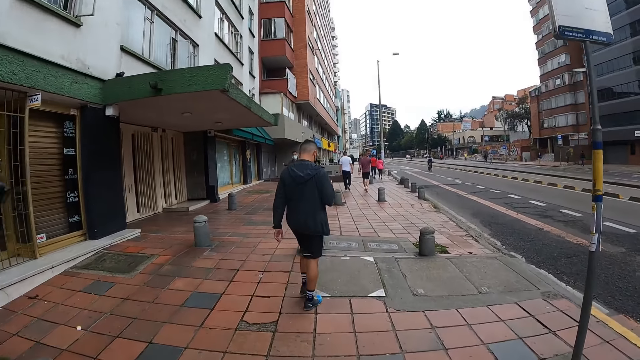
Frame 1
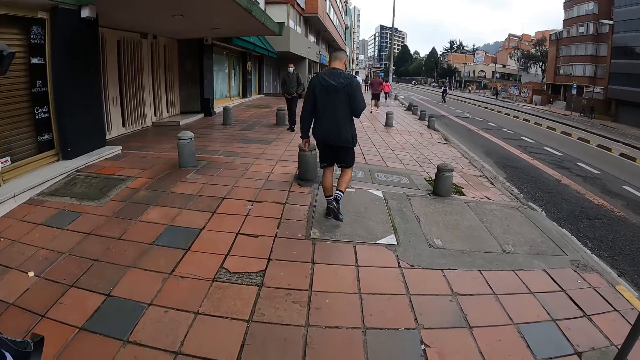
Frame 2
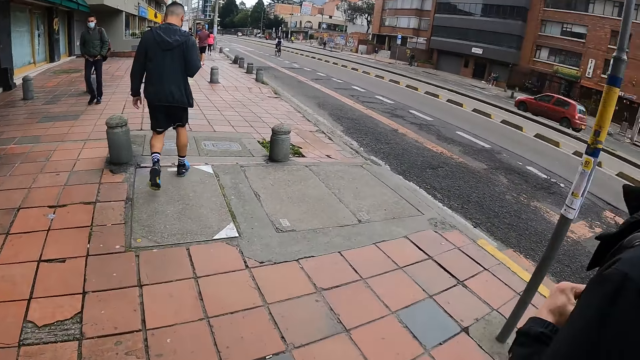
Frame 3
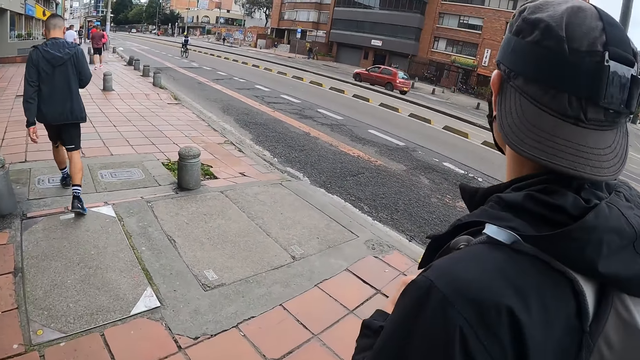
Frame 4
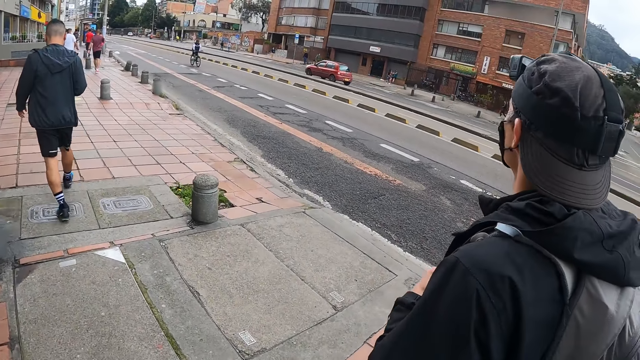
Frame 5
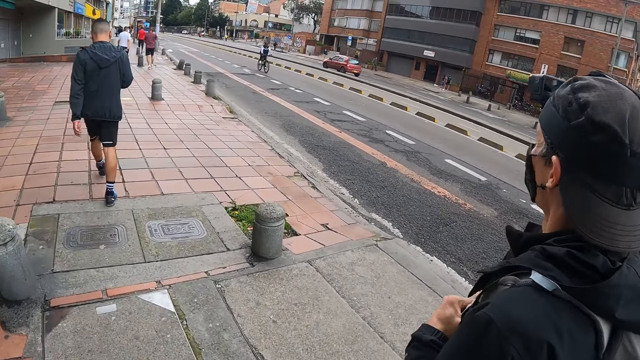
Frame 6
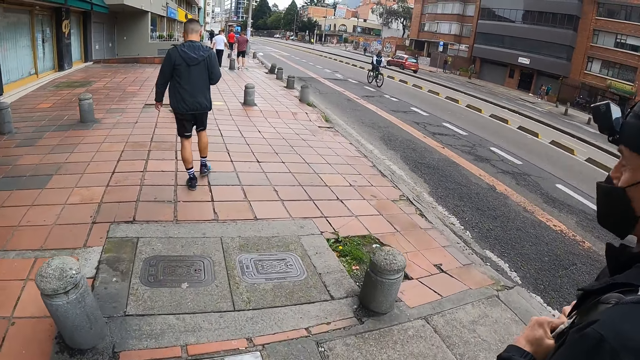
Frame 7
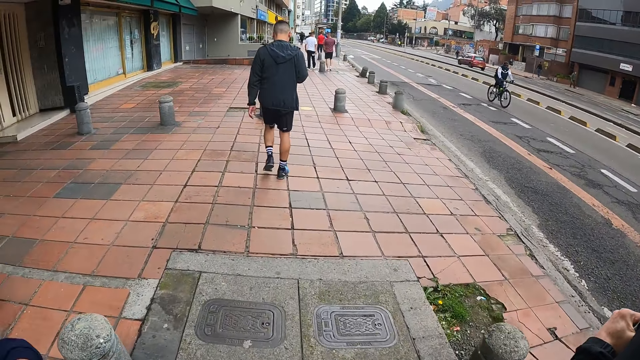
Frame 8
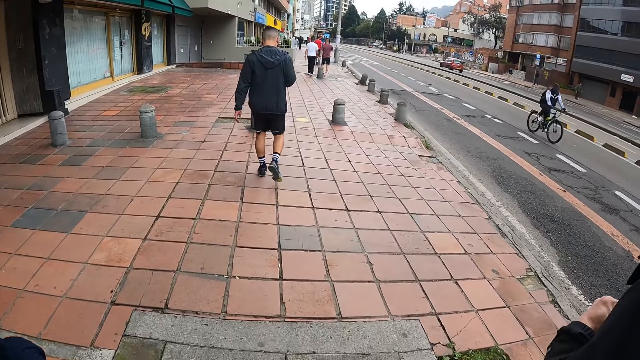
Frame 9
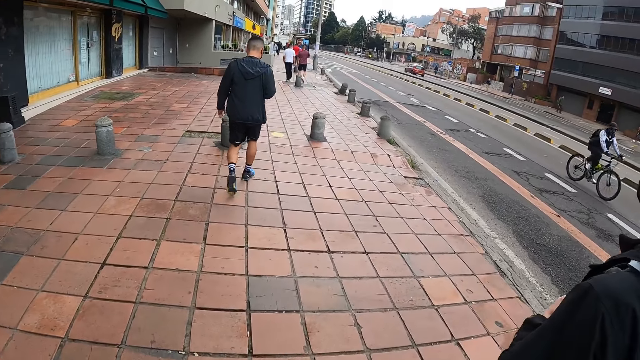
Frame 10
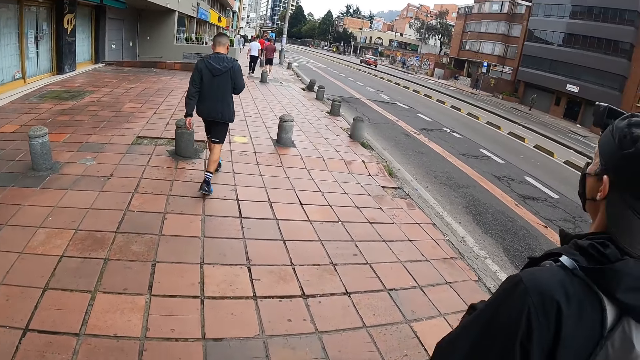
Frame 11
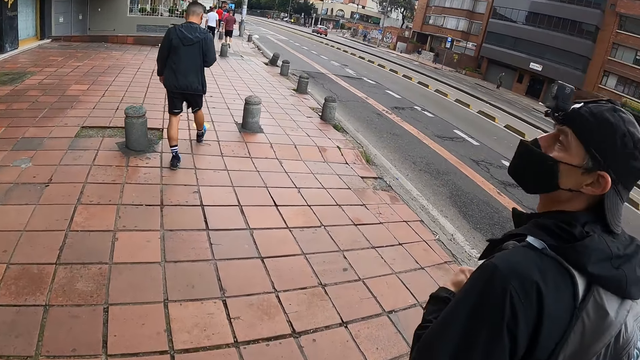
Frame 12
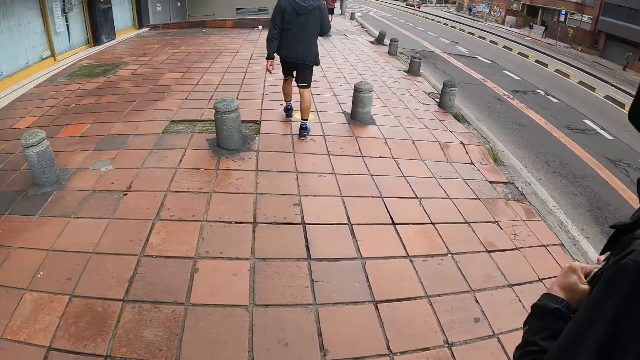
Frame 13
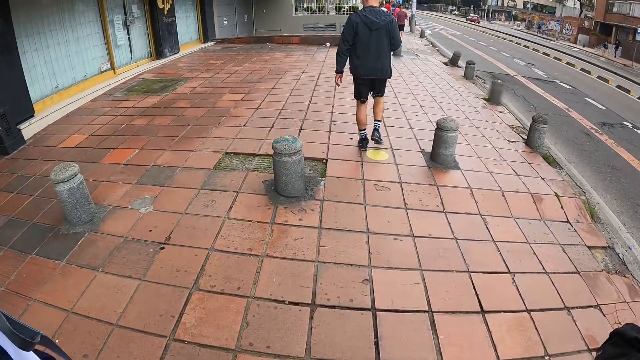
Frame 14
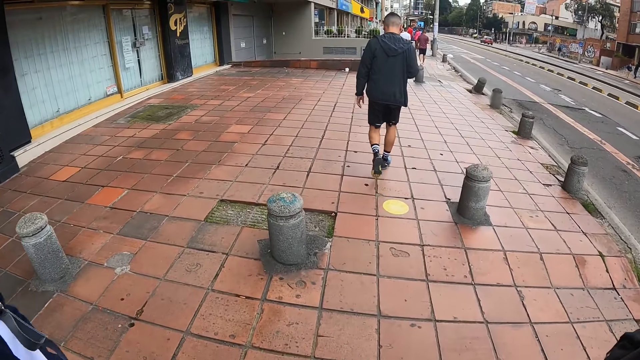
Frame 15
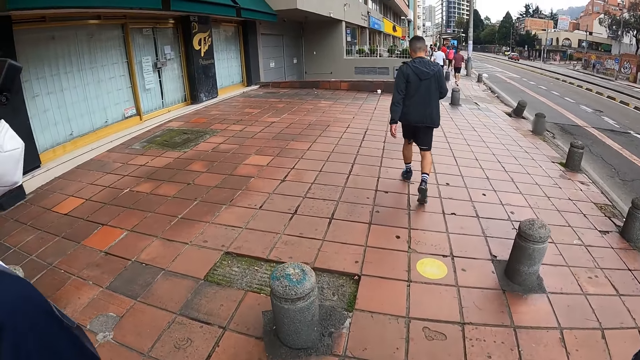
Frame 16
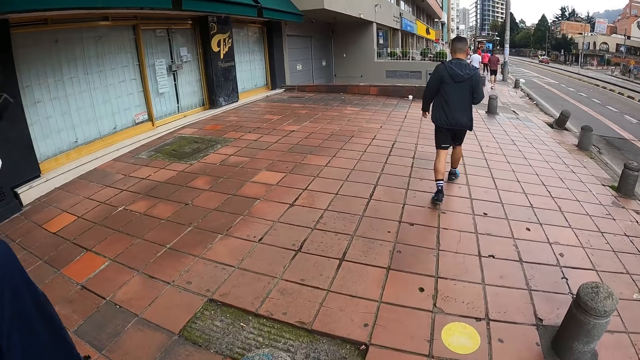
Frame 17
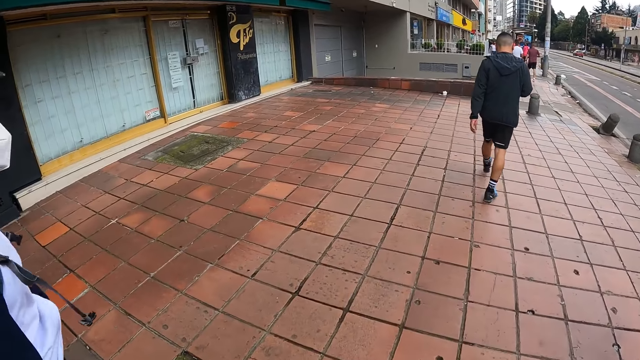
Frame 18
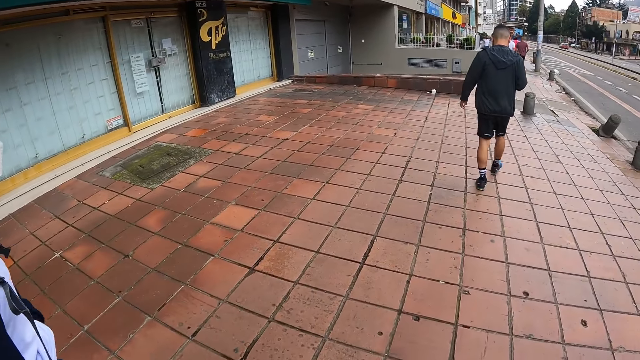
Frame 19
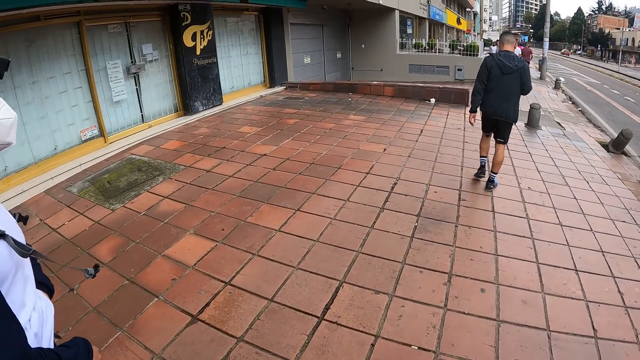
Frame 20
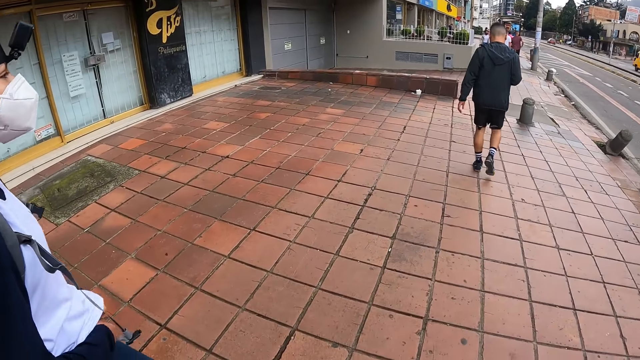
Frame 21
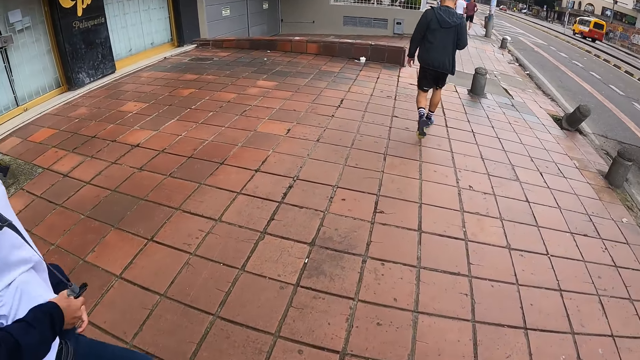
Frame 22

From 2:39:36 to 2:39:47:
The camera wearer looks across the road. They walk on the path. A man nods his head. The camera wearer walks on the path. A woman adjusts her shirt with her left hand.

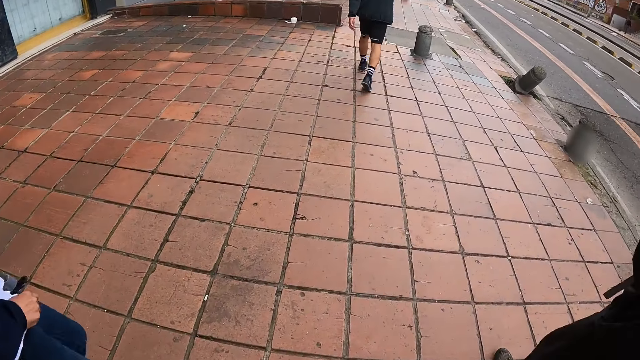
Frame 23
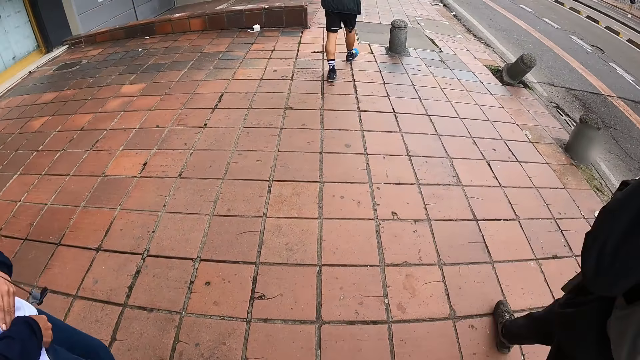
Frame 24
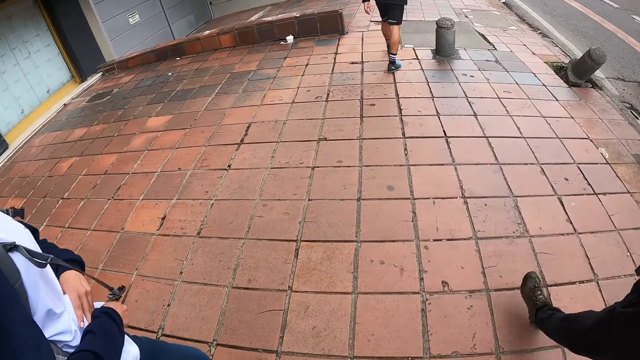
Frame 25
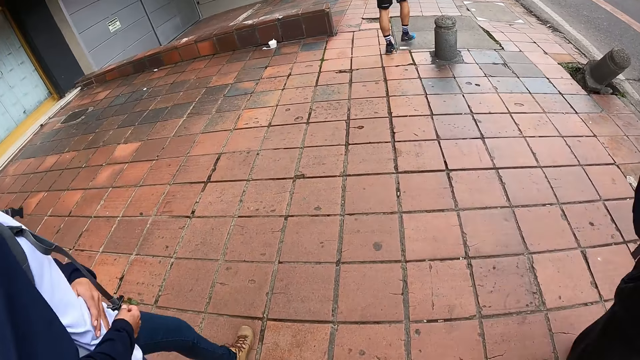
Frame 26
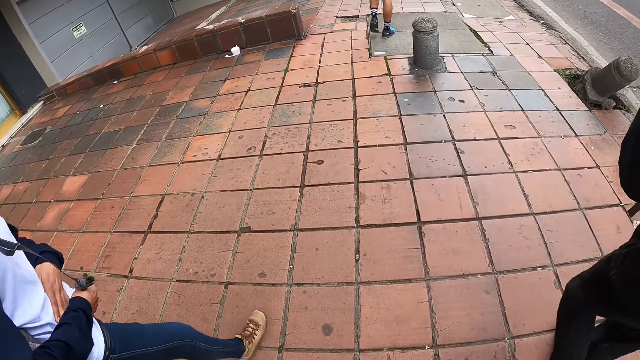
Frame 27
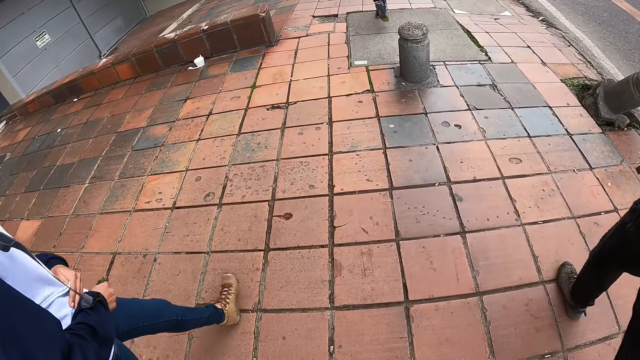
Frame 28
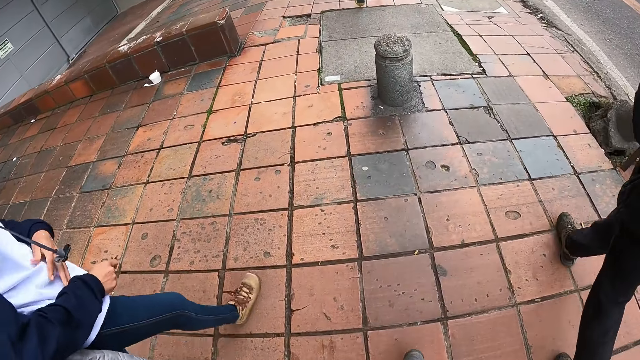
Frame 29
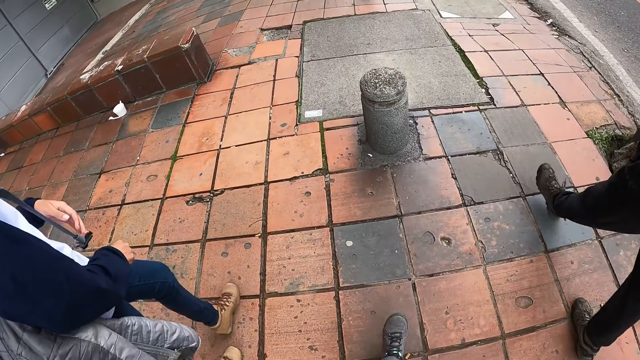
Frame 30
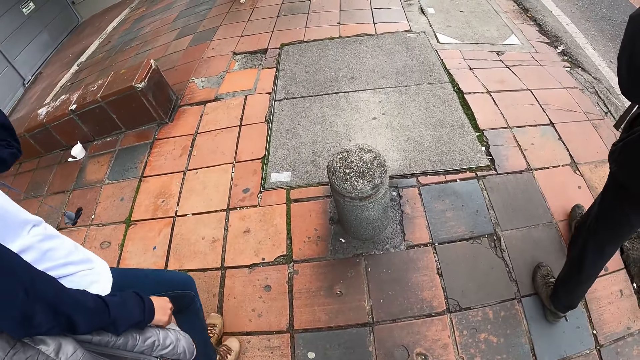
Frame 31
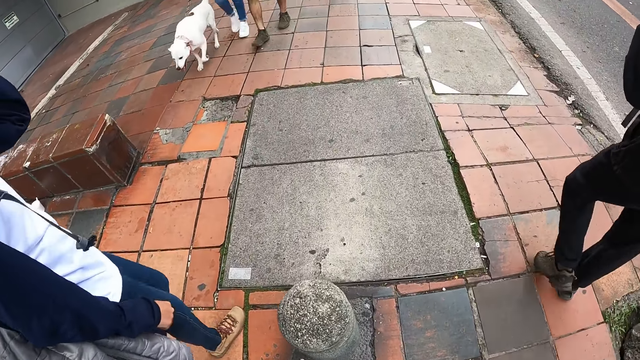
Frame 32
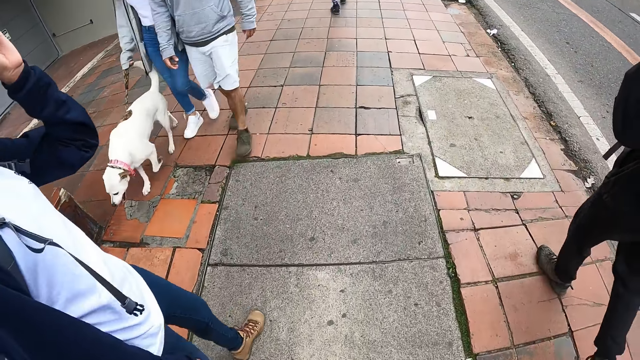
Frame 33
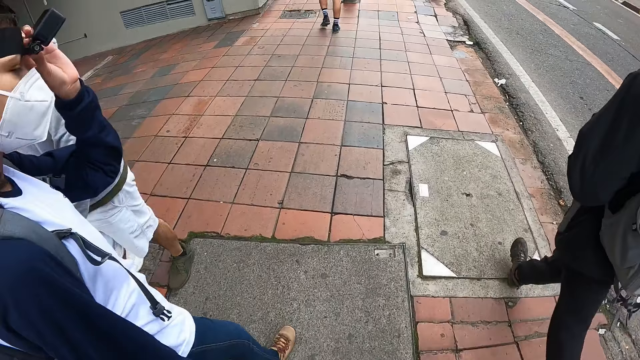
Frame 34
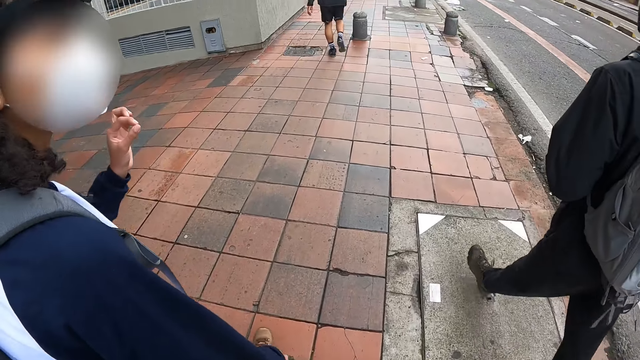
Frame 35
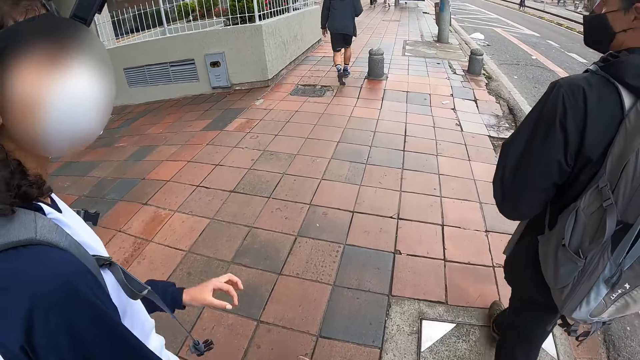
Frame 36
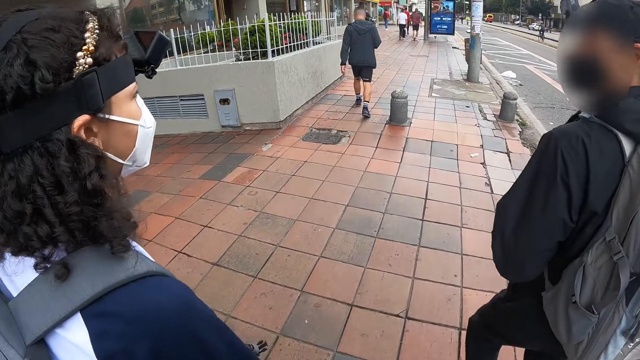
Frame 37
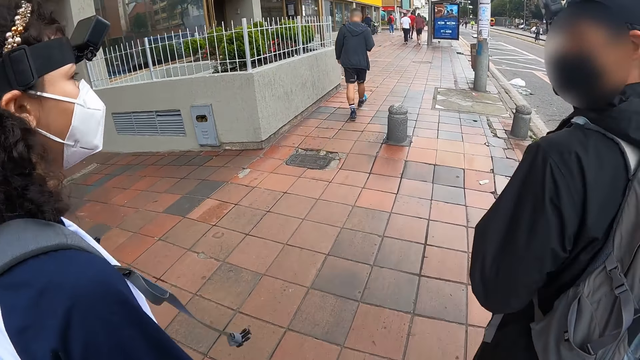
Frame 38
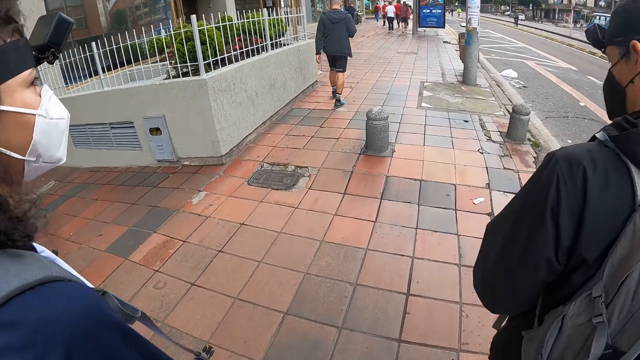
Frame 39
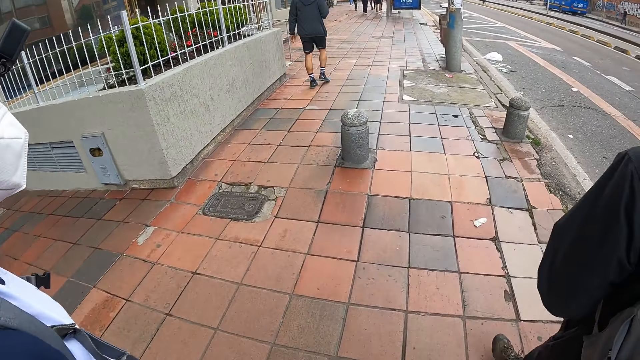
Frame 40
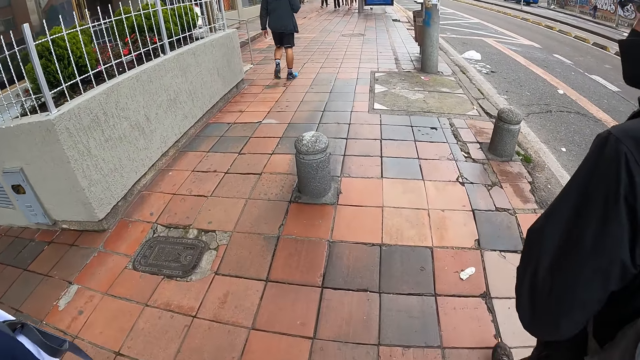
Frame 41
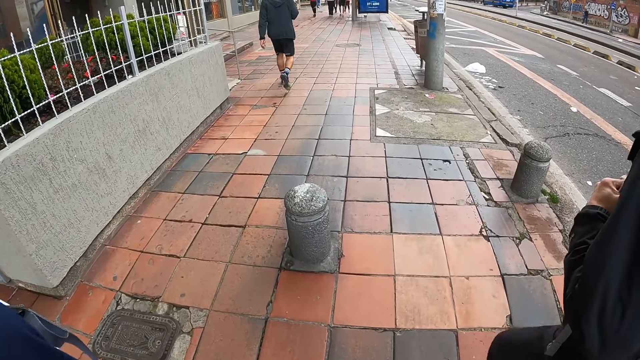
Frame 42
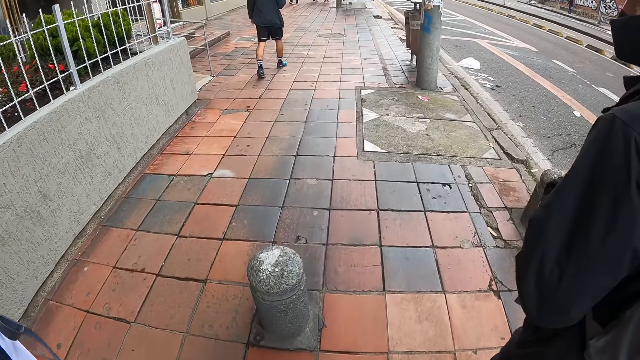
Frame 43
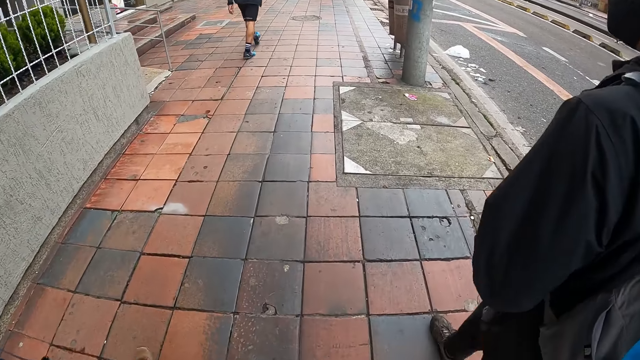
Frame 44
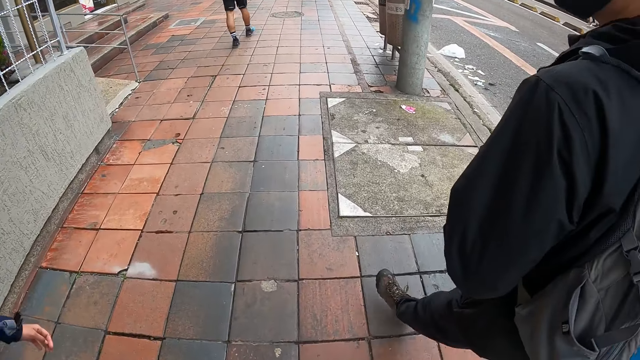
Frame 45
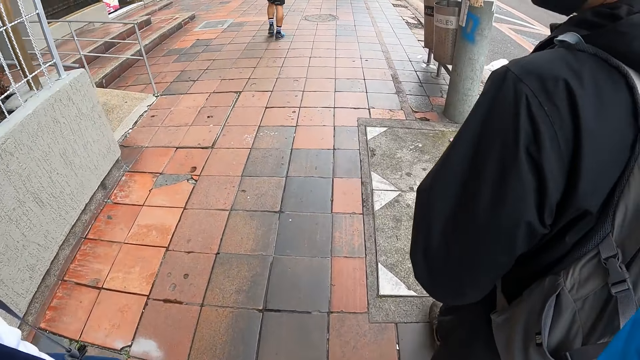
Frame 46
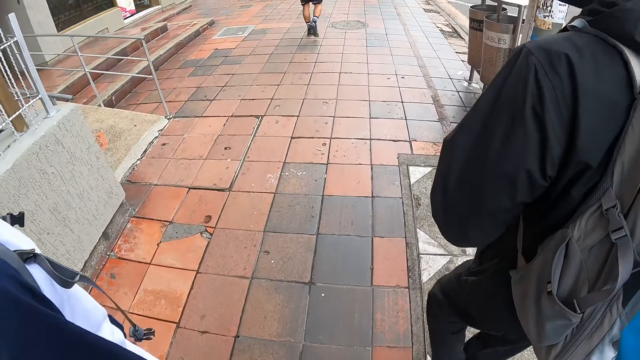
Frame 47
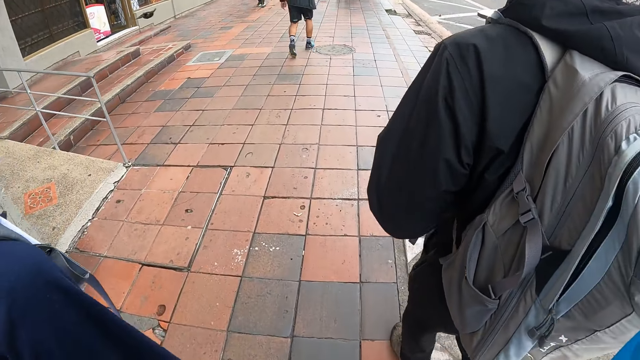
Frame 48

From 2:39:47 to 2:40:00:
A woman holds her sweater. The woman pulls her hand off the sweater and adjusts a camera on her head with her left hand. The camera wearer walks on the path. The woman pulls her hand off the camera and walks on the path. A man walks on the path. The camera wearer walks on the path.
